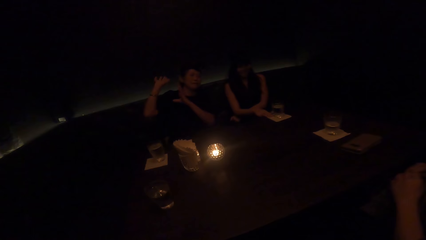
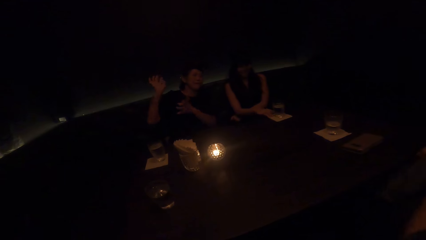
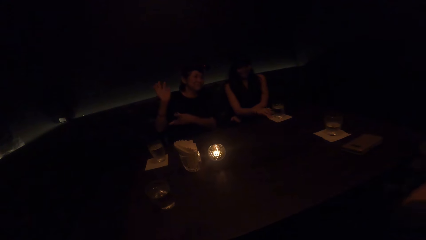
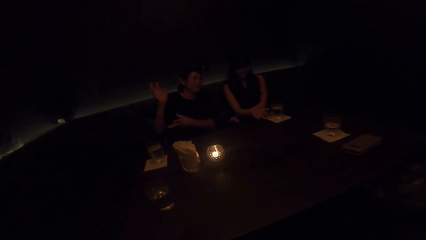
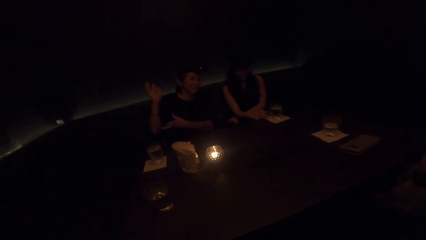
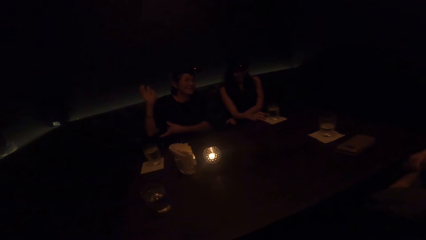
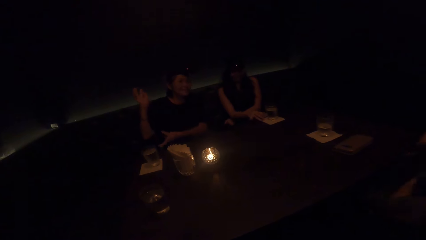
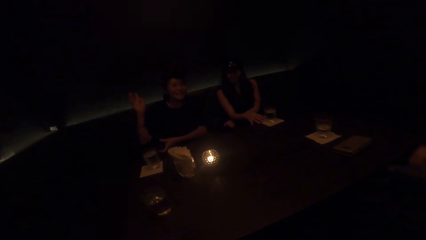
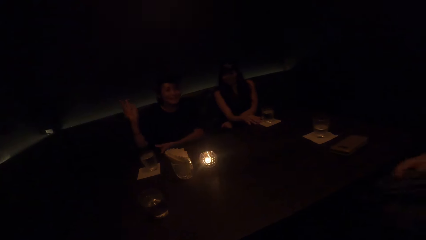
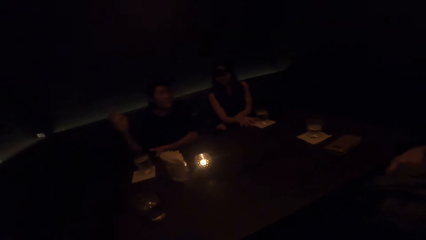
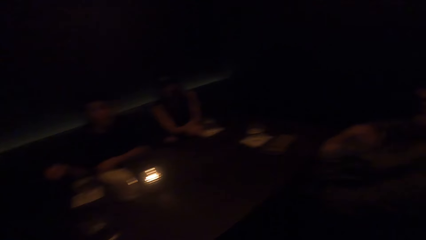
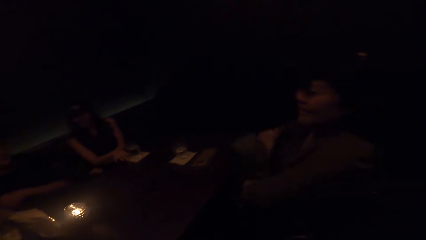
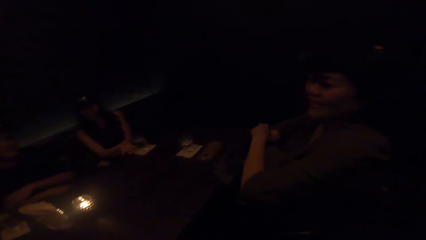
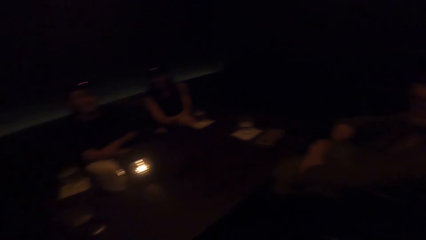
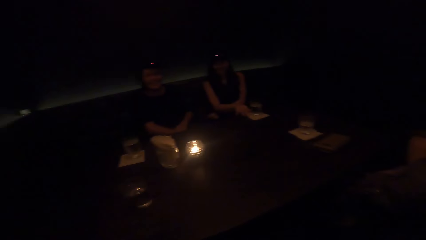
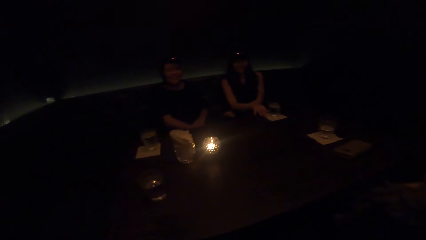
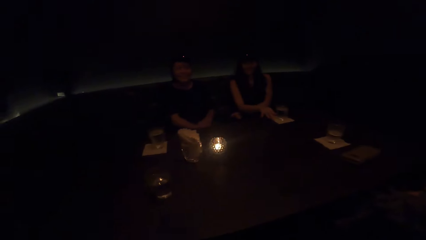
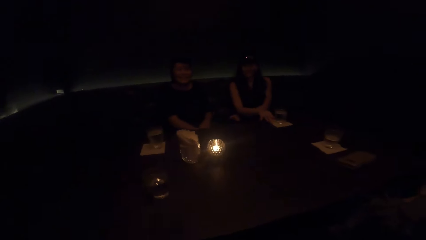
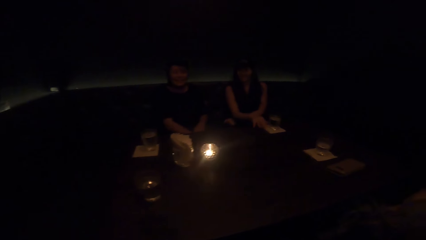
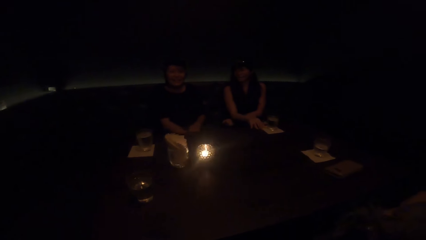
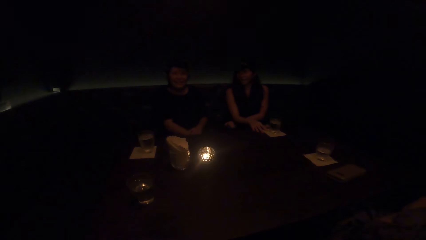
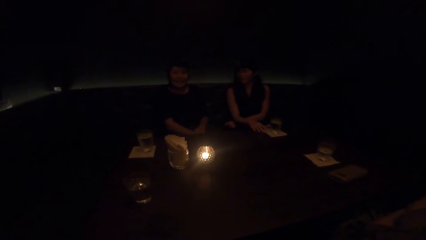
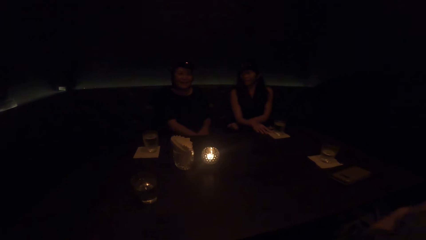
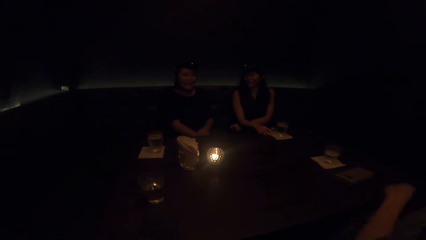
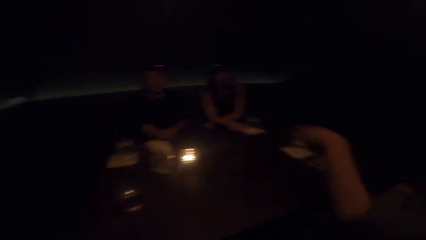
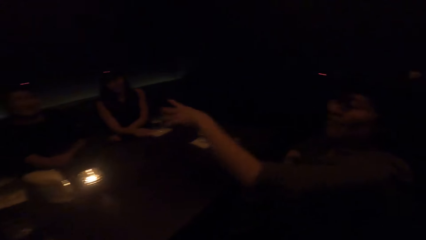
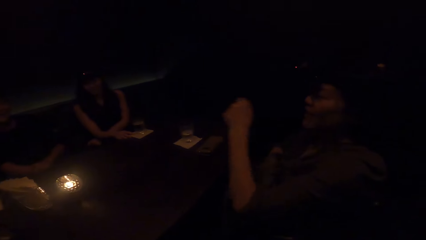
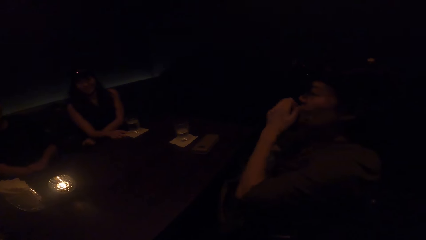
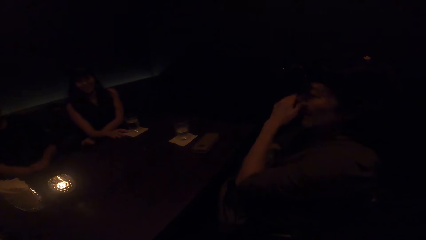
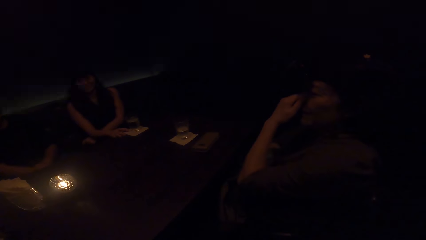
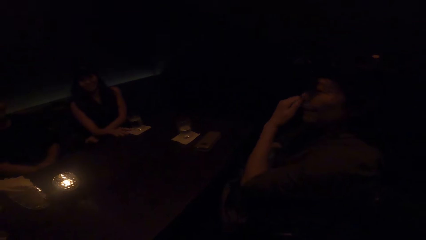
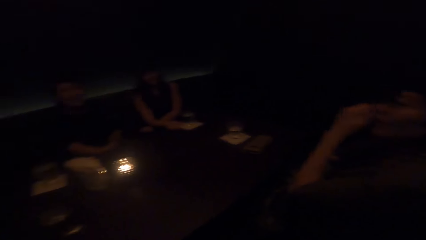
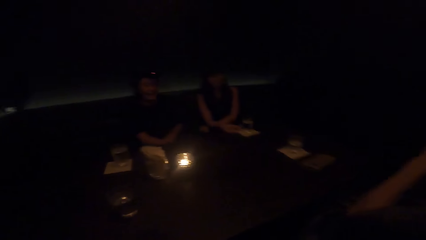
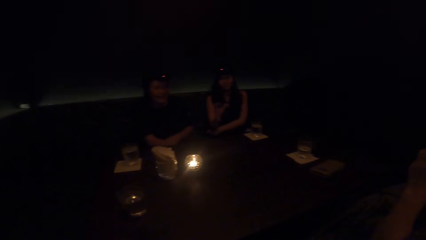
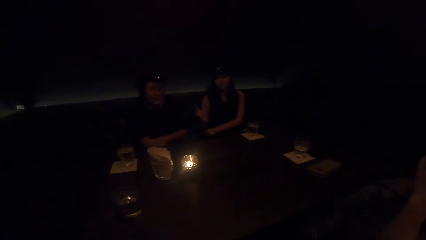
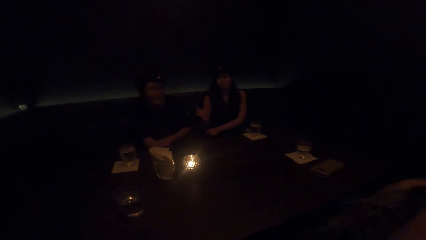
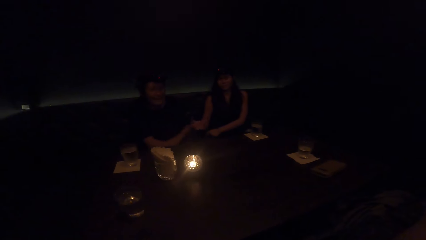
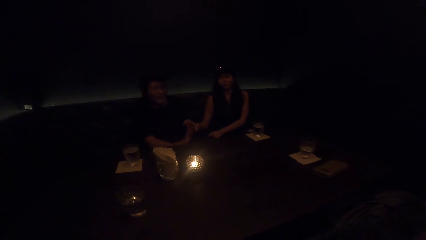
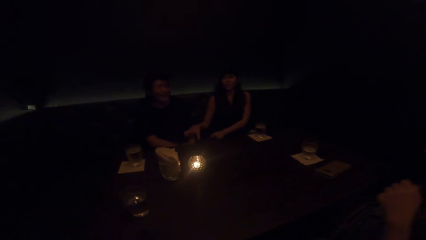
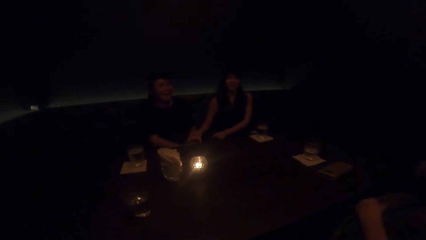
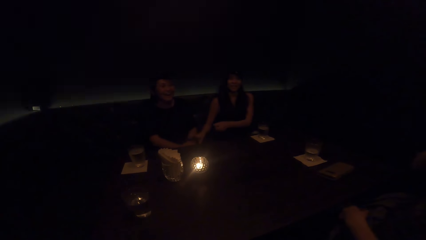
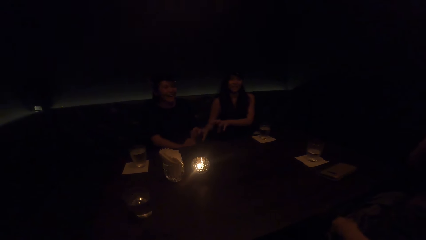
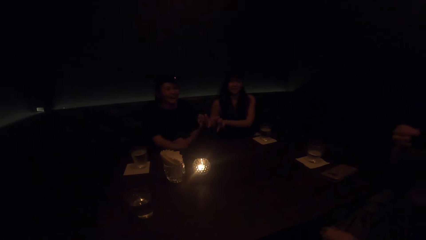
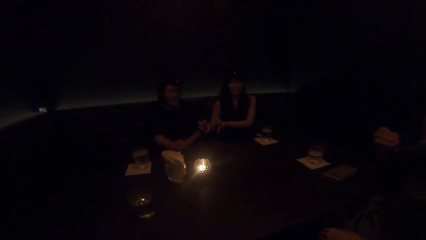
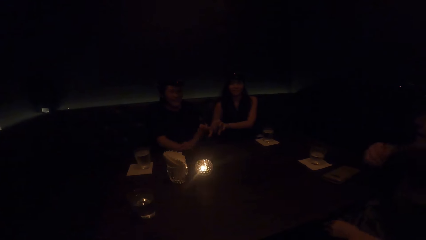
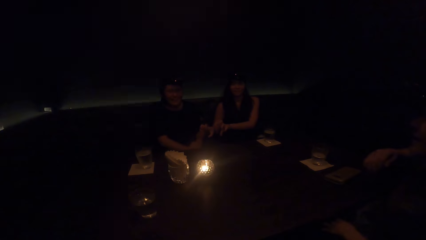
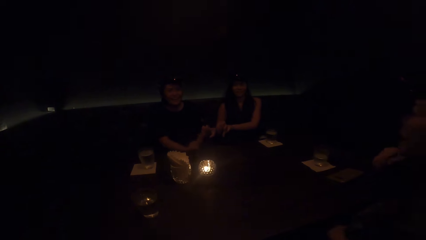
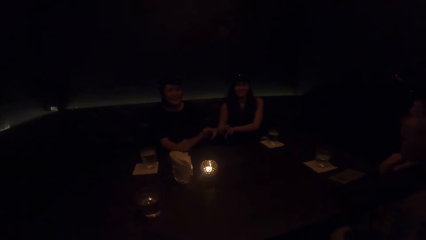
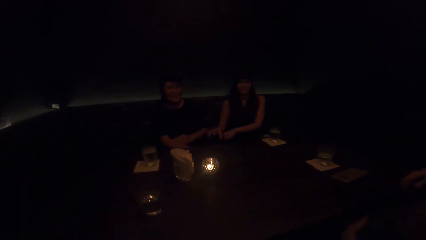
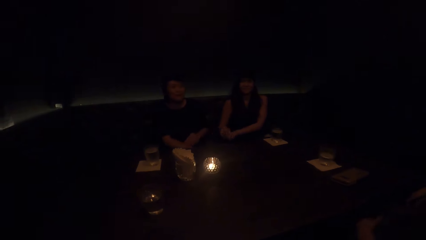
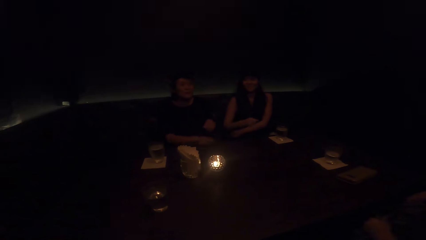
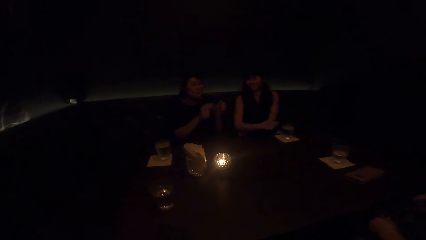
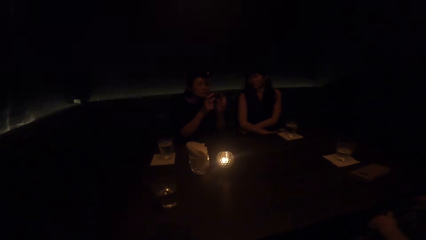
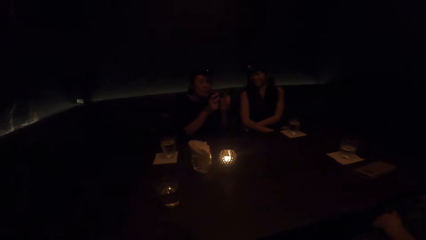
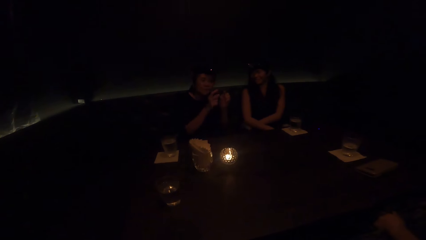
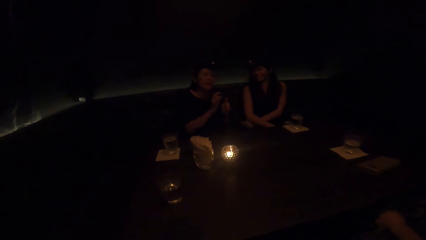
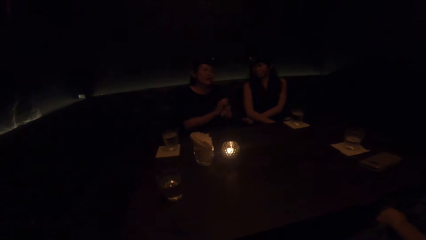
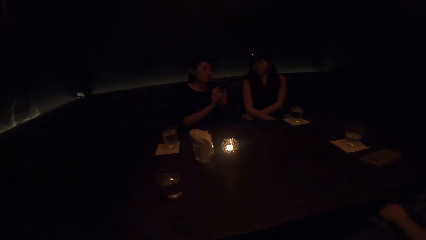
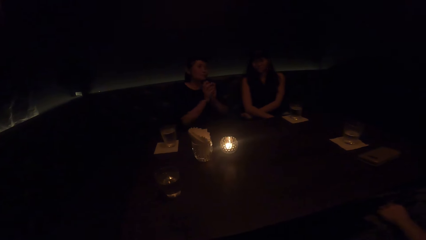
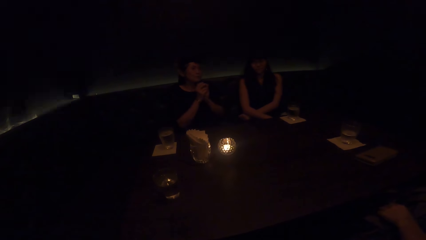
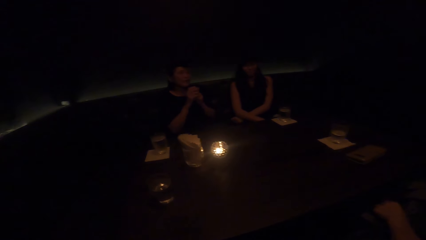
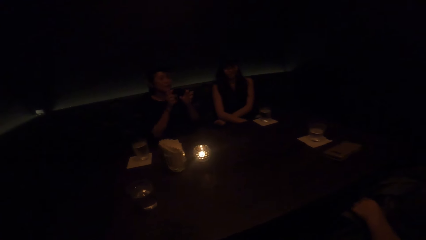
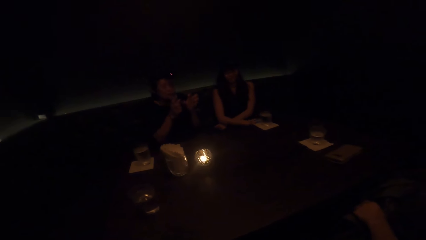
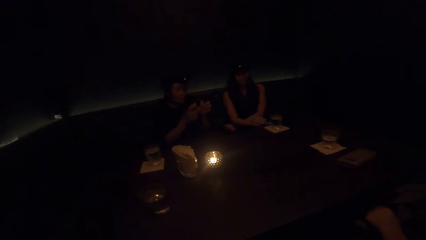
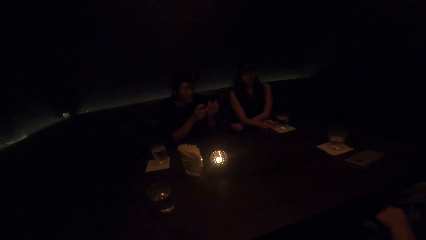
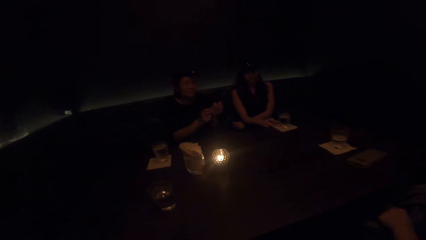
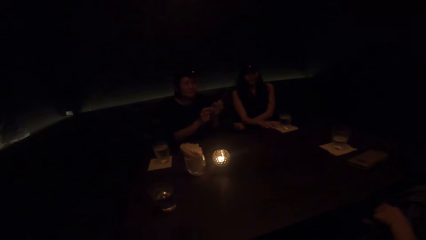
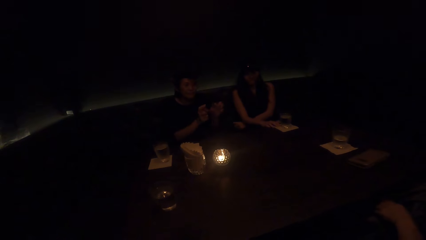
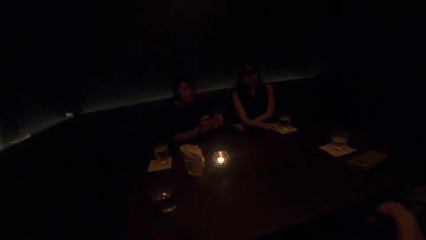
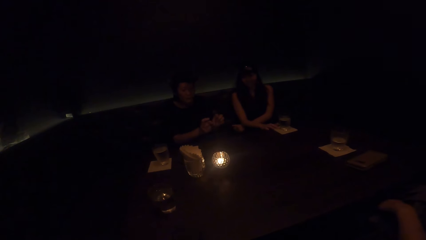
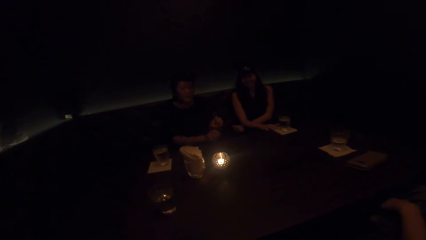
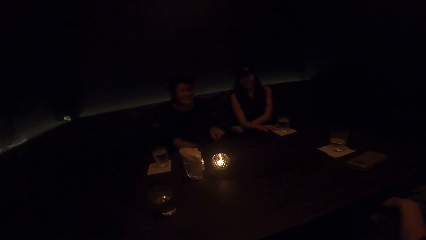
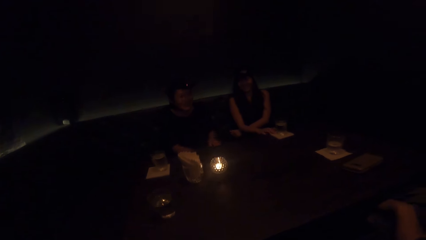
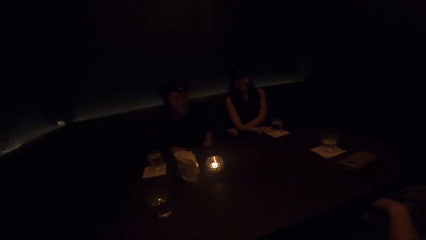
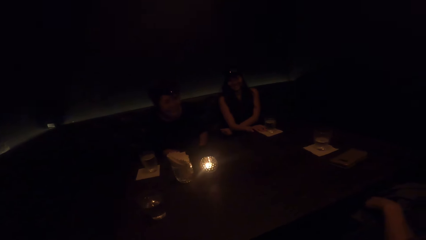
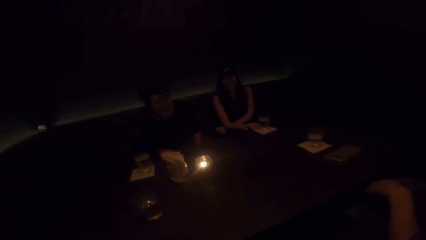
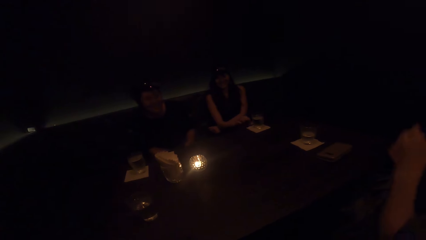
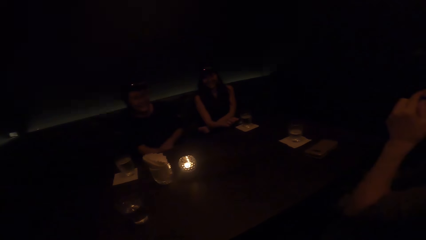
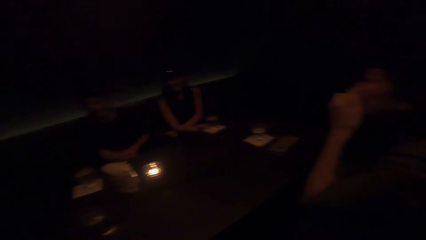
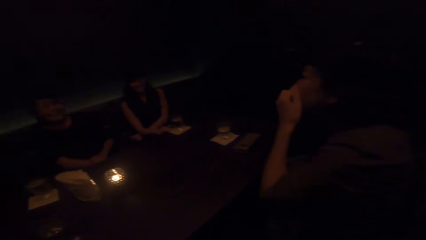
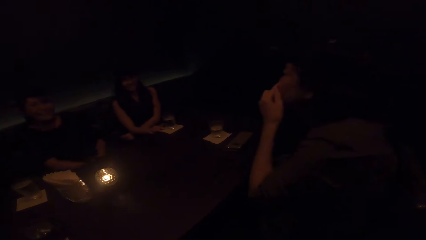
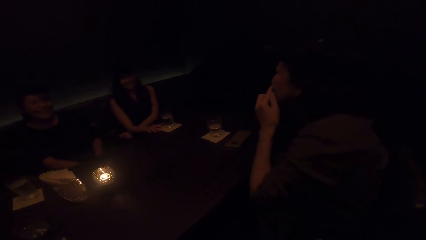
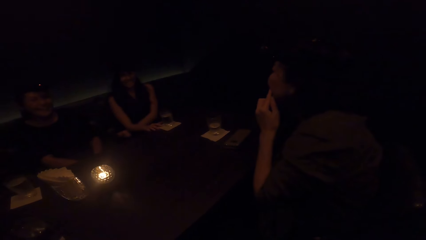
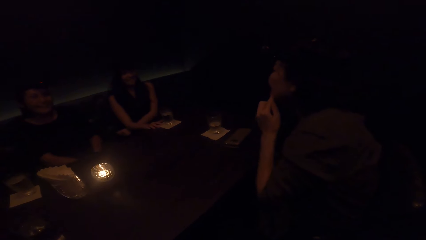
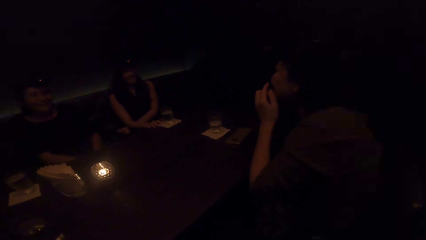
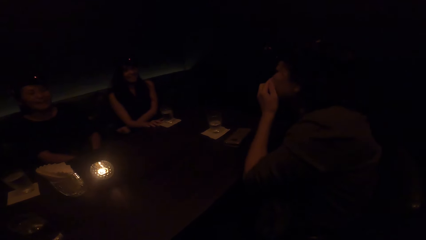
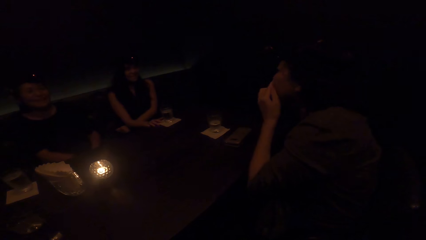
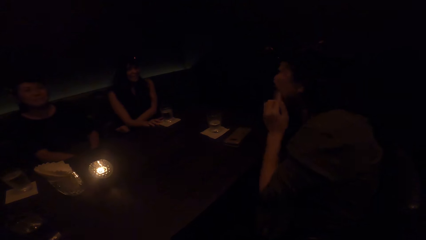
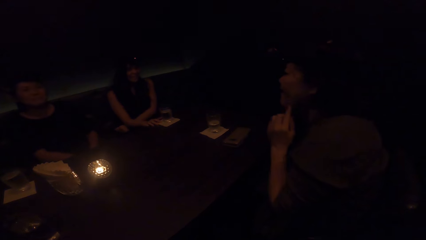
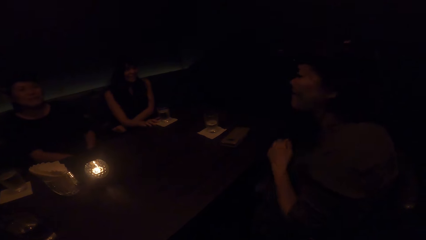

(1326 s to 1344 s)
A woman stops demonstrating with both hands. The camera wearer converses. Another woman moves her hand. A third woman demonstrates with her right hand. The third woman converses, moves her hand and stops demonstrating with her right hand. The first woman converses, demonstrates with both hands and stops demonstrating with both hands. The first woman laughs. The second woman raises her left hand to her face. The second woman converses.
